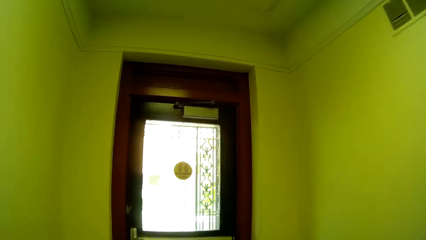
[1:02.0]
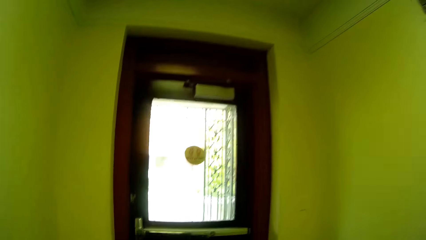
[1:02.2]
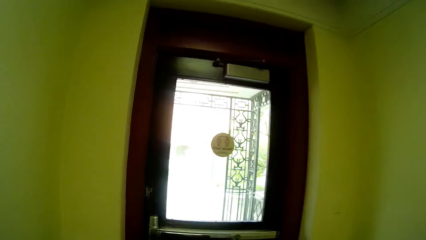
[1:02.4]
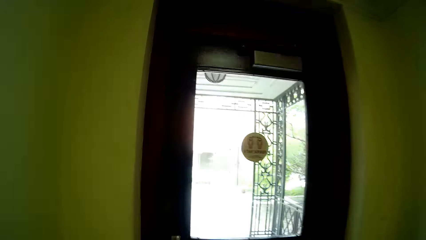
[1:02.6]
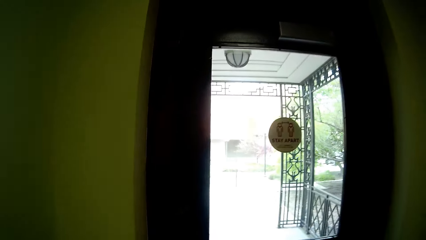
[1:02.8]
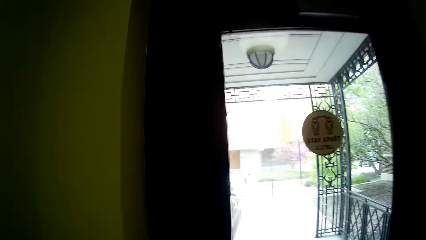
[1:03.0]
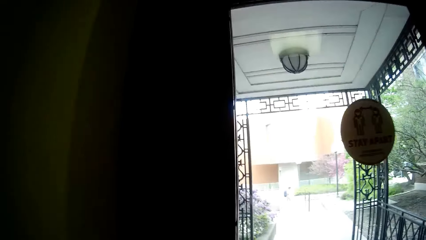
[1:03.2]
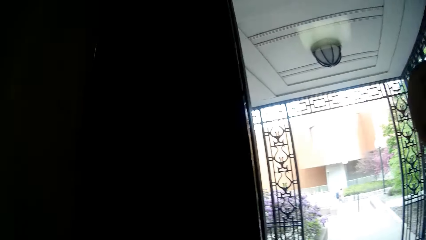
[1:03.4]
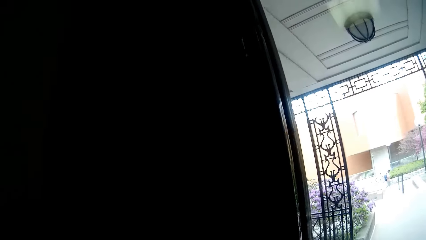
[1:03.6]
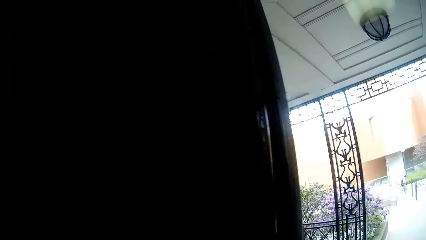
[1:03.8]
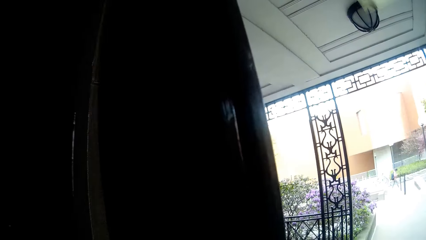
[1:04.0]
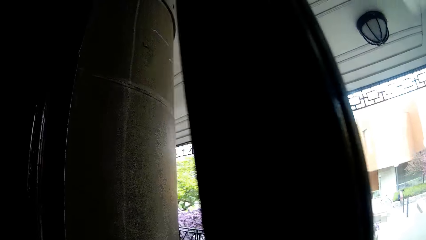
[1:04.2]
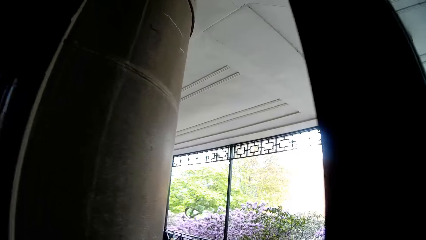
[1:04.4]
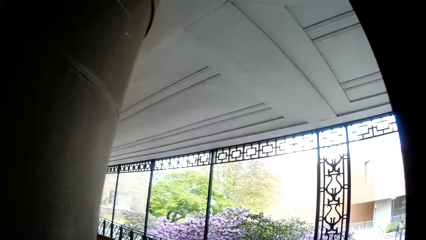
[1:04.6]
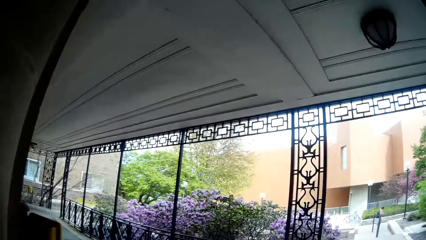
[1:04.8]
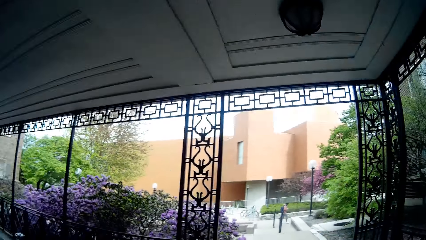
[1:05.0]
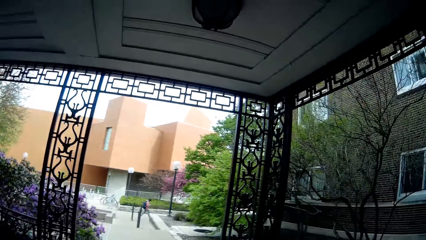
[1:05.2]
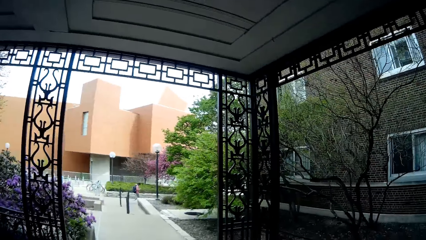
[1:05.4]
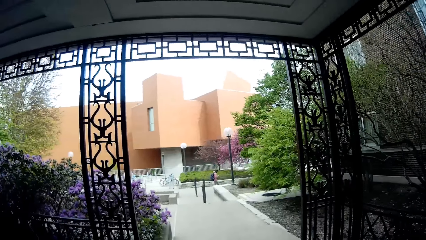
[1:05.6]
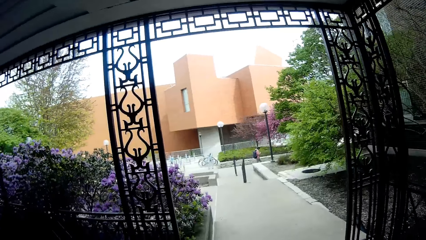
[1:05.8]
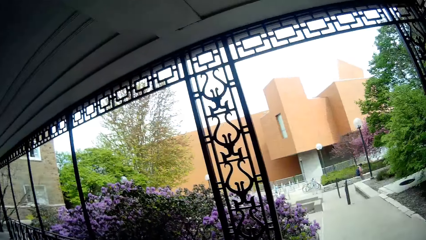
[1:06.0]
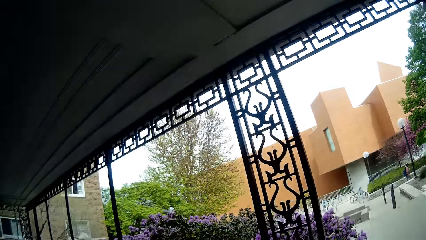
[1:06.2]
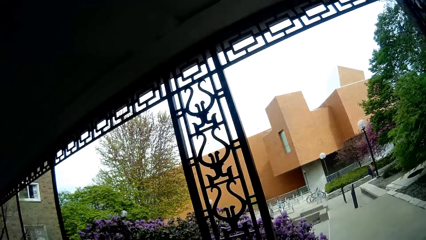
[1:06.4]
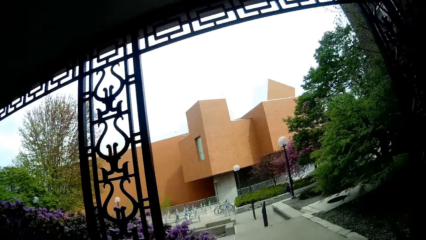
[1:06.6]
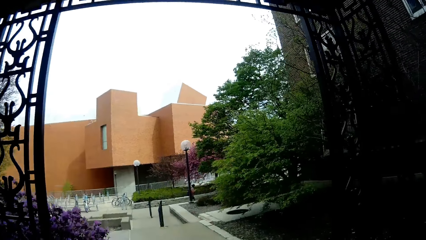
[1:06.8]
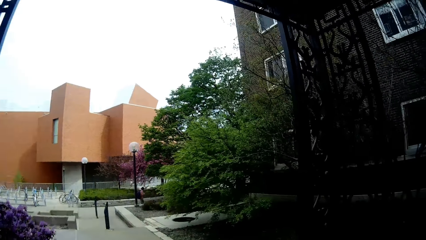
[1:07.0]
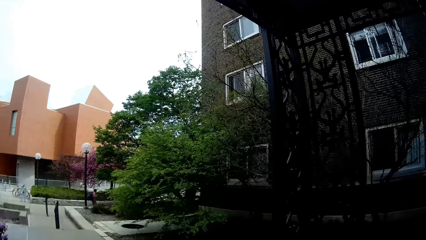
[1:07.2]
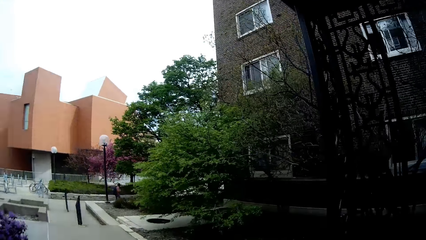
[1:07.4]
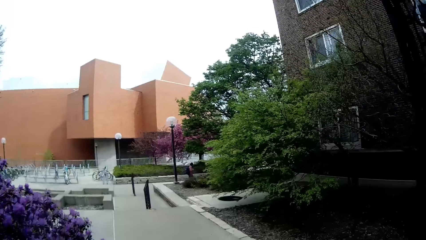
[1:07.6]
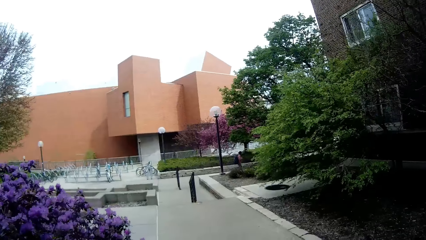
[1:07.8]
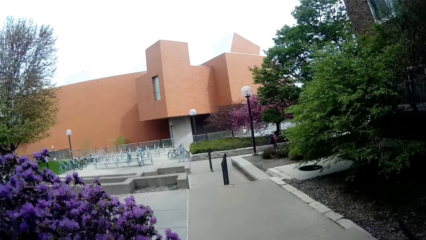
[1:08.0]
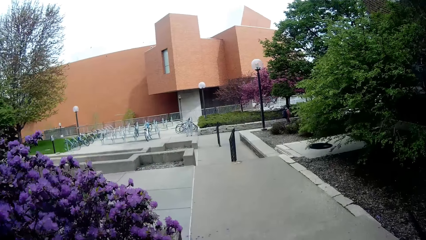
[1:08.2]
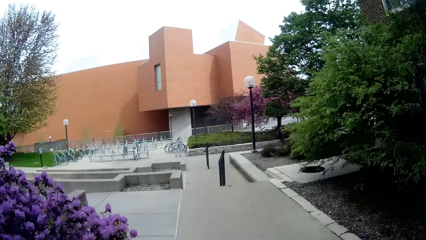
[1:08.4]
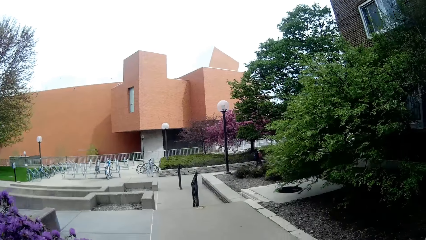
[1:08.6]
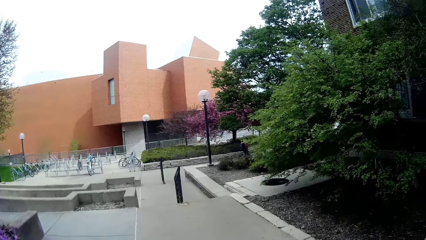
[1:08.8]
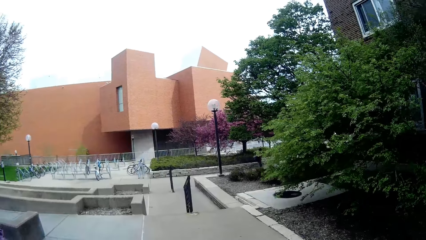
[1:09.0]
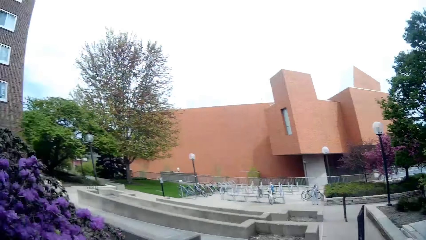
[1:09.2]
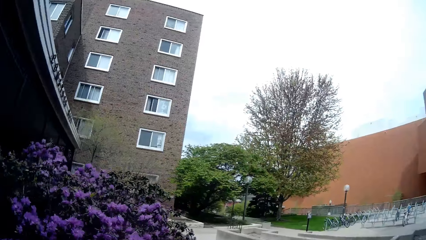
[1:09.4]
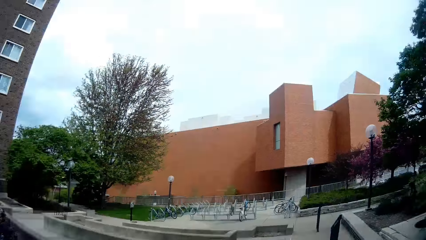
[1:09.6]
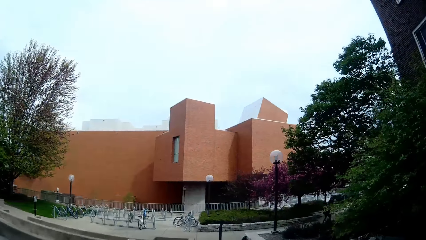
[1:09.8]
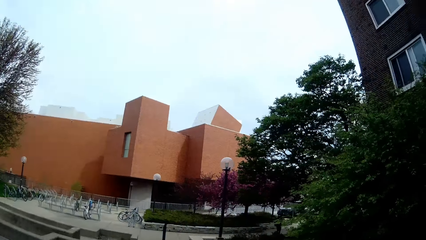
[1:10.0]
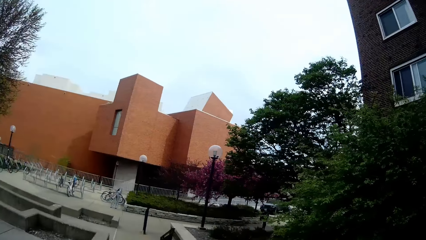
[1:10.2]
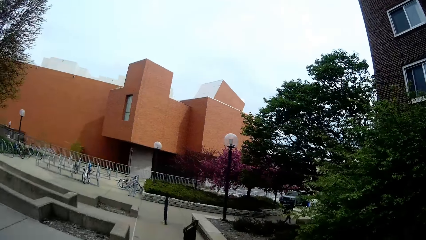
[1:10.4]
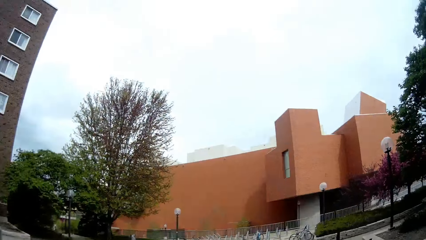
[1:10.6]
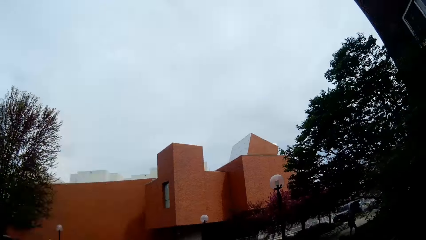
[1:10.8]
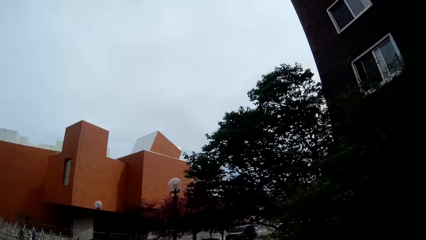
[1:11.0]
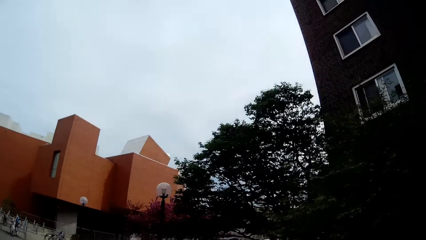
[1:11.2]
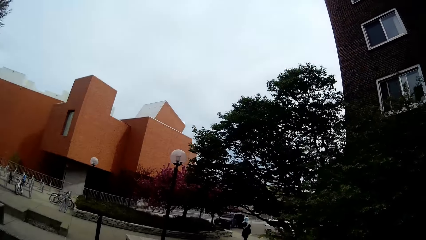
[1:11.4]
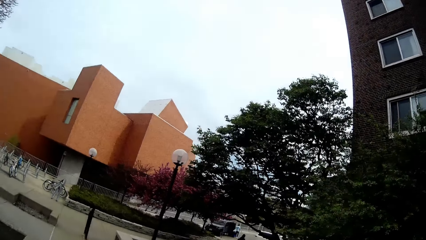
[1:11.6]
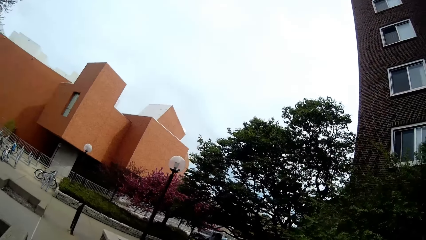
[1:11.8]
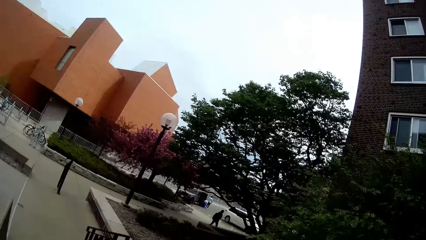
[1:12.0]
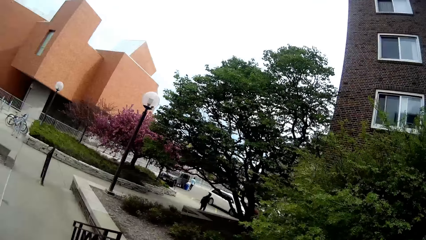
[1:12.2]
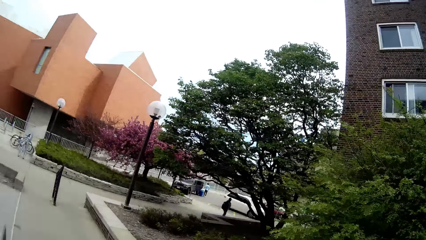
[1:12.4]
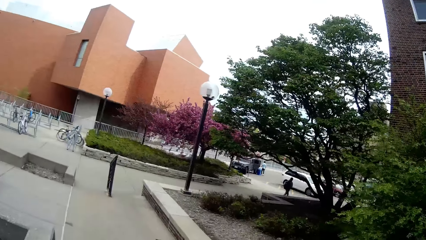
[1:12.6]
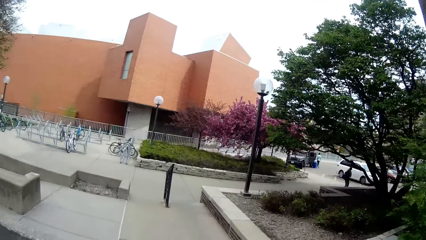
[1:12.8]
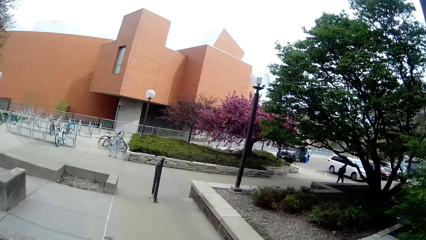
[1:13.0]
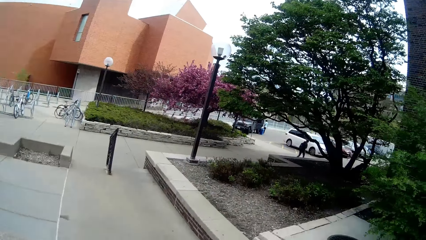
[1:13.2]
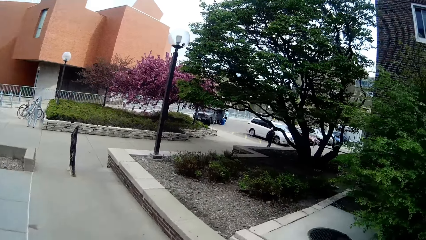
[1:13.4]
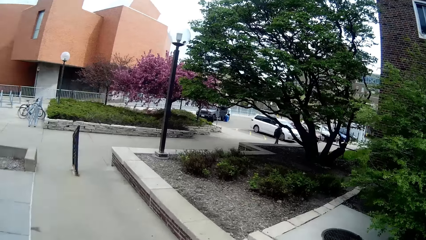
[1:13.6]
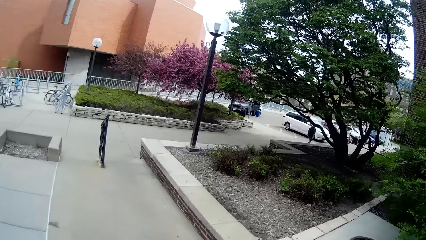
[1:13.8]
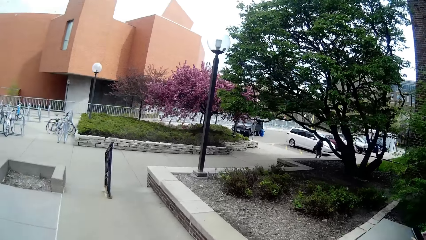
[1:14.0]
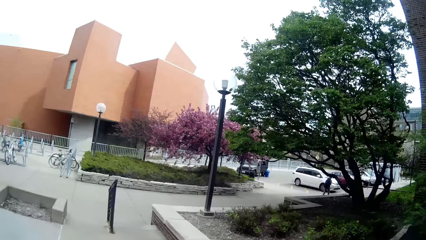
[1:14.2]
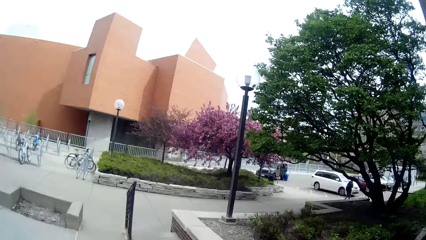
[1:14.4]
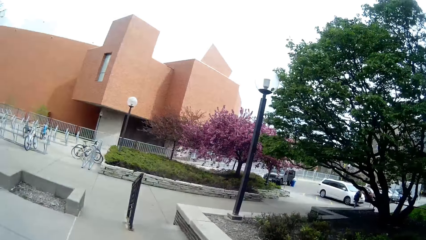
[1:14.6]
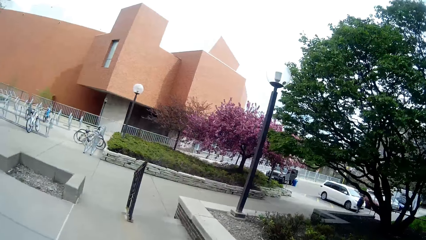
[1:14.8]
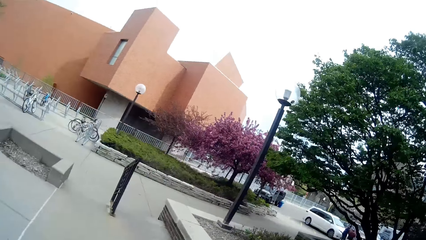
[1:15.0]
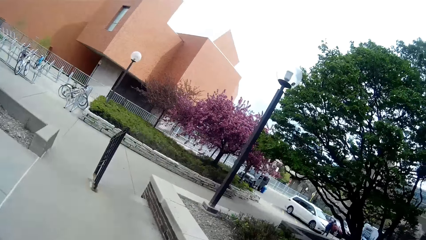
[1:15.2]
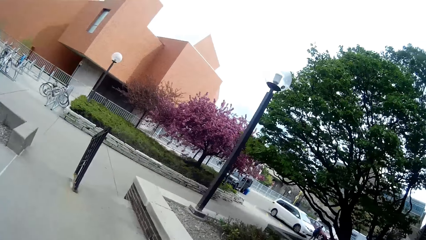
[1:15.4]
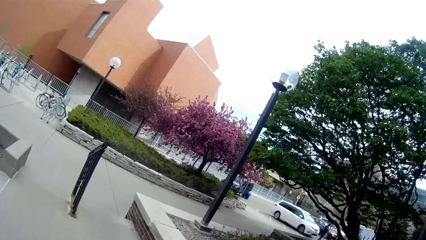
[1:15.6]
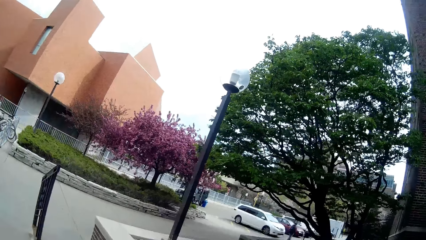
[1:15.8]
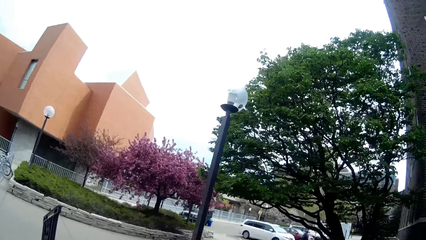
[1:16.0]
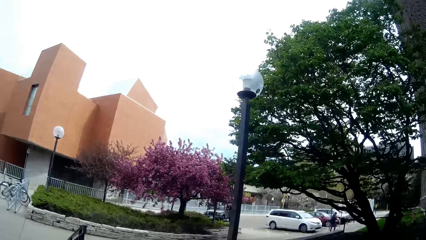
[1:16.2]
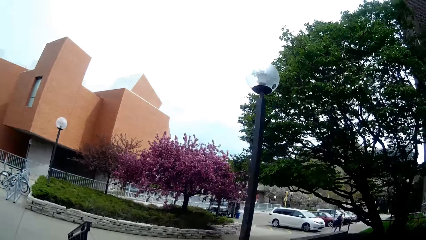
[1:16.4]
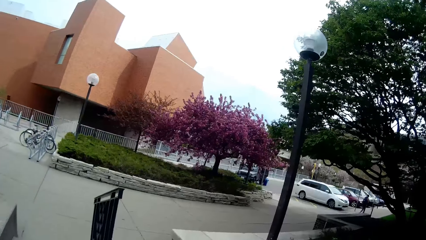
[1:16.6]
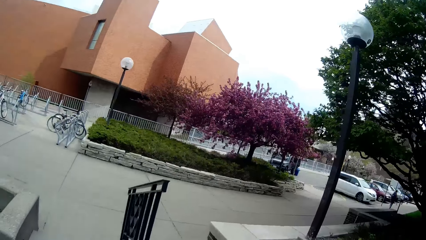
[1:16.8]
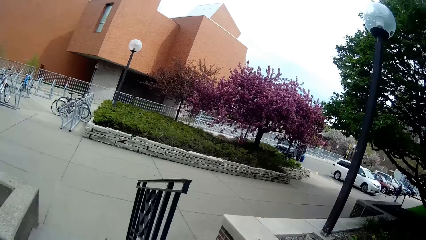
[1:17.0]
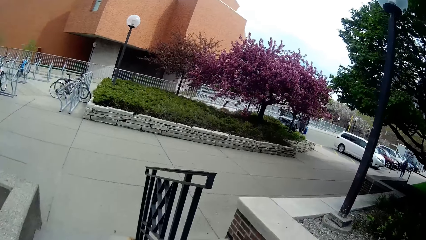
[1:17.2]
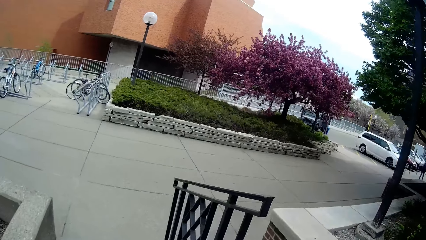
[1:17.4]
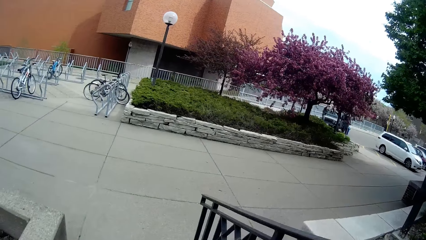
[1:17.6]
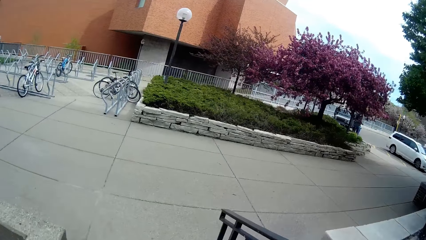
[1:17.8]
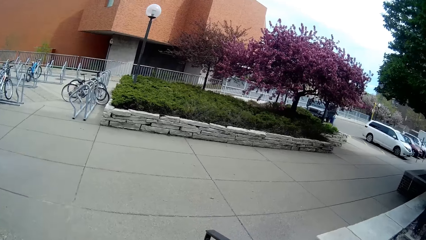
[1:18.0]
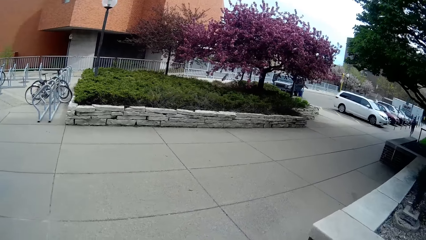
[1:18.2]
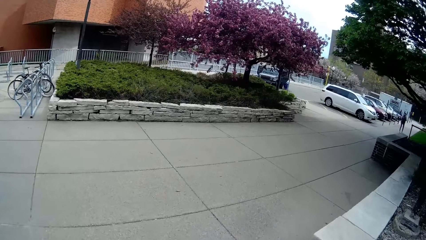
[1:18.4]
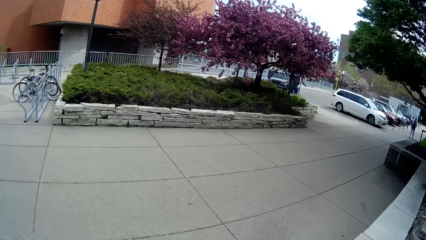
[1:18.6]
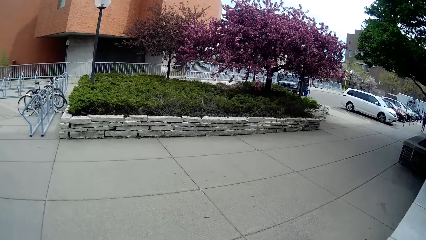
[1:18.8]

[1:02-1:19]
The camera wearer opens a door with her right hand. The camera wearer and the woman walk out of the building. She walks on the pavement.
